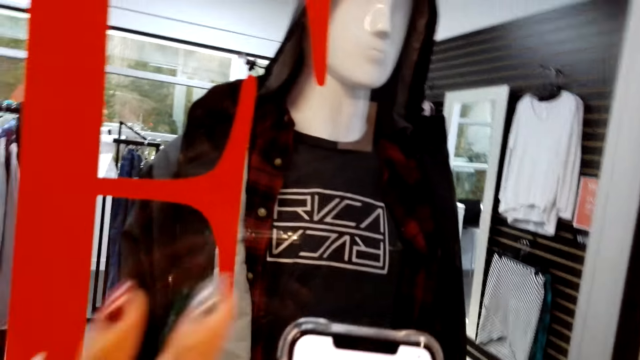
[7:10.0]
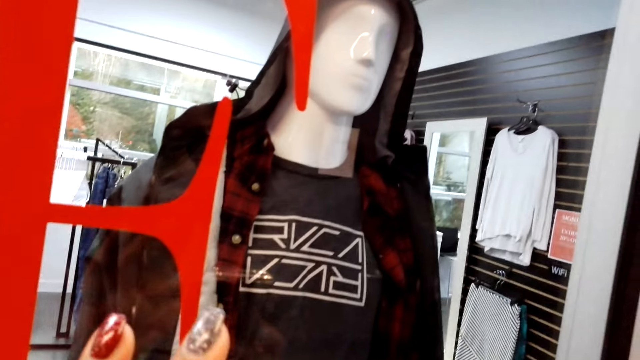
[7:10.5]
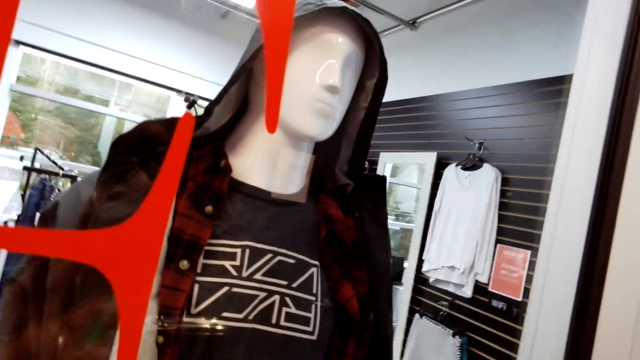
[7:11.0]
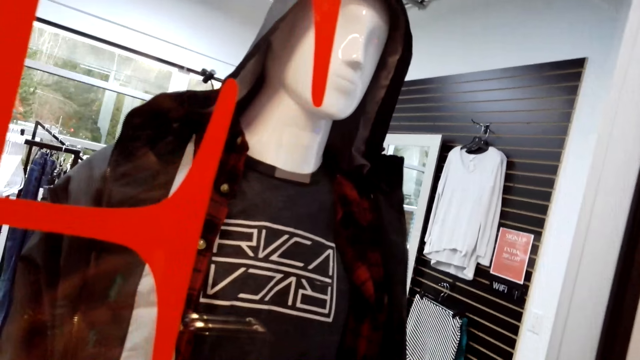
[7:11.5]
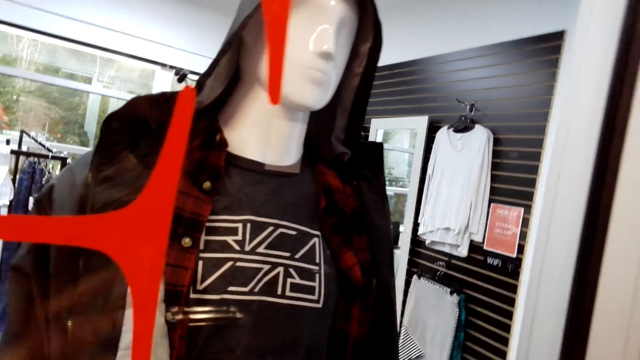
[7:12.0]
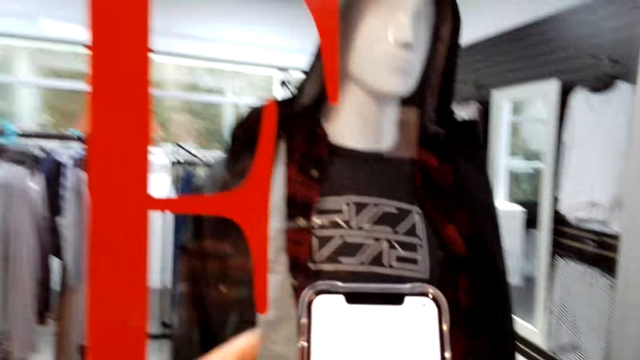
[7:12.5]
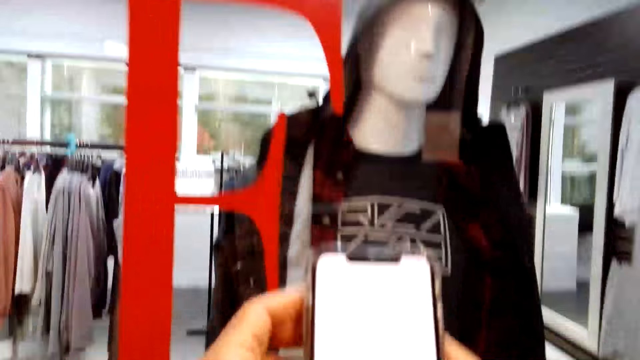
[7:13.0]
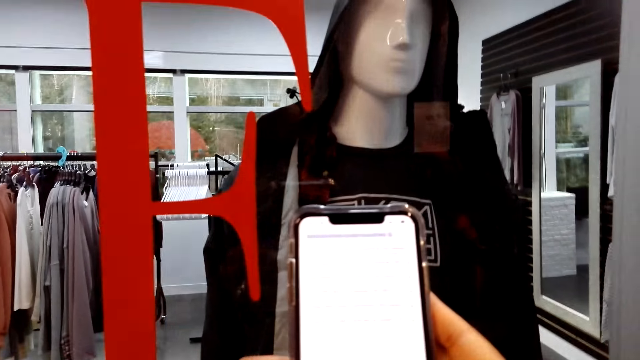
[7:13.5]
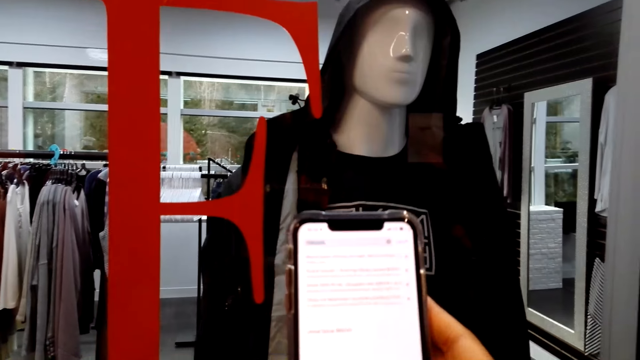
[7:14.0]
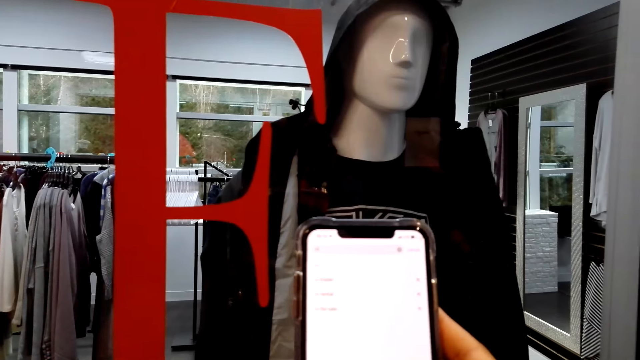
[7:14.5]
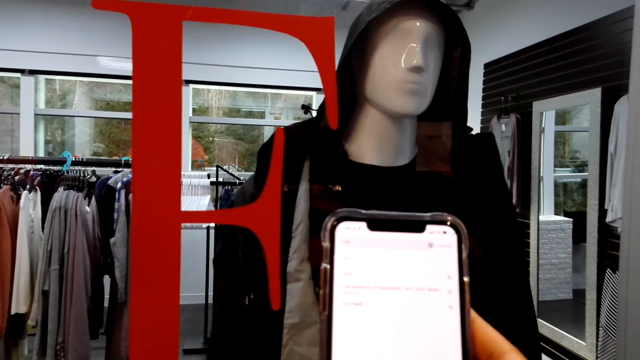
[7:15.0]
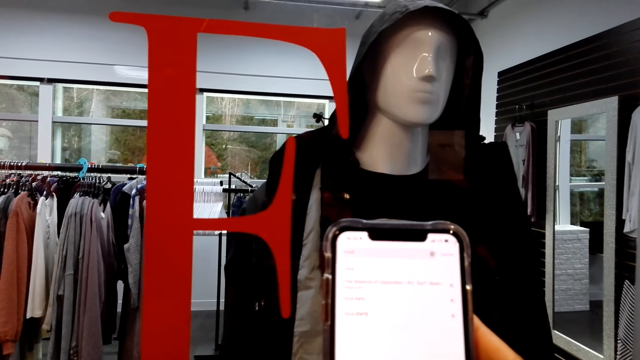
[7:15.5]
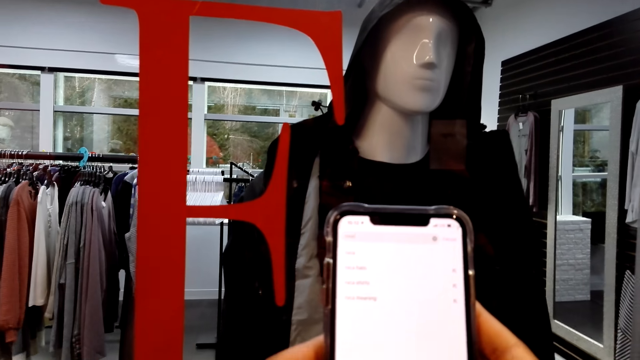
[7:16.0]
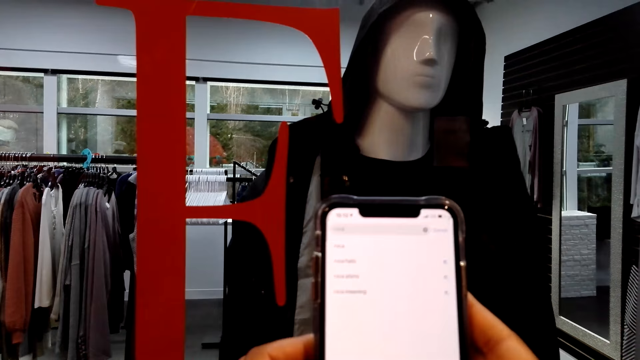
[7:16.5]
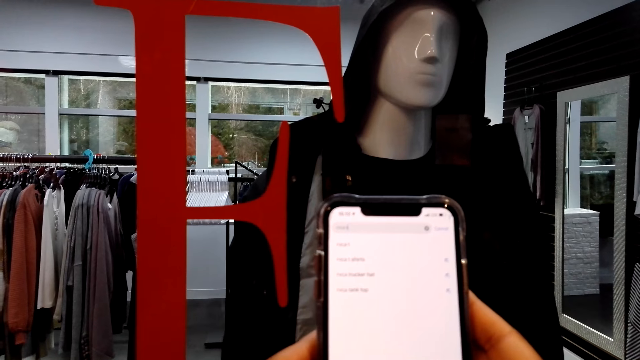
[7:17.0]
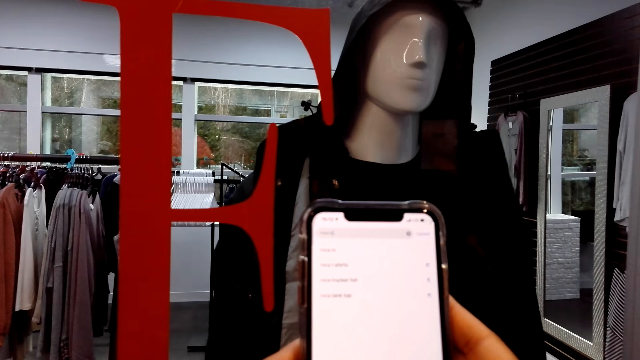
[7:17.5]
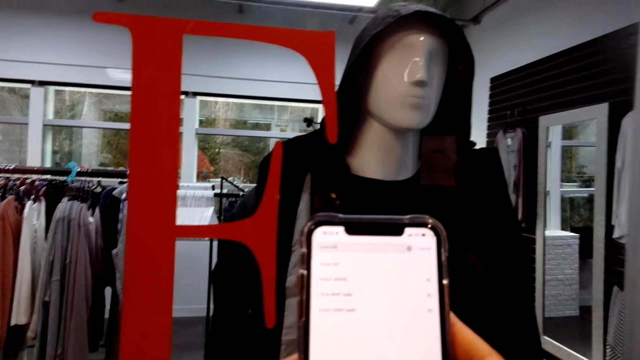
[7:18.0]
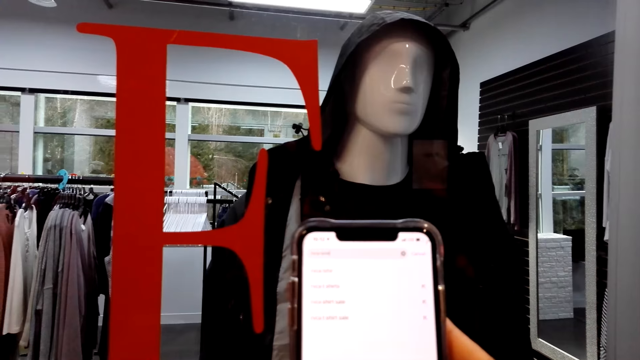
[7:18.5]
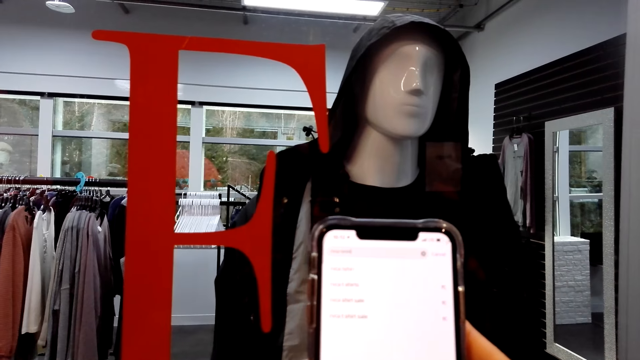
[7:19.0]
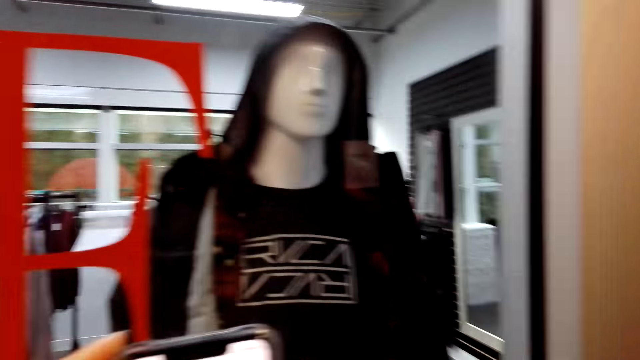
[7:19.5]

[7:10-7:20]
The camera wearer operates a phone.

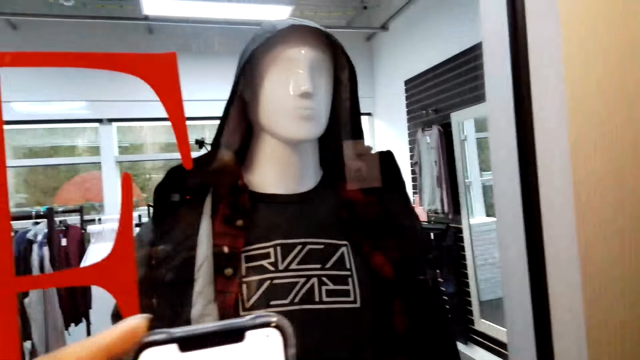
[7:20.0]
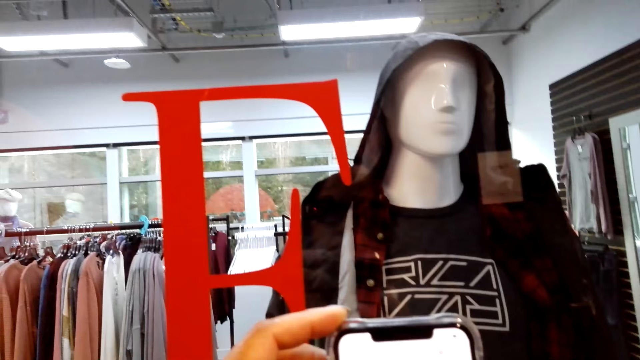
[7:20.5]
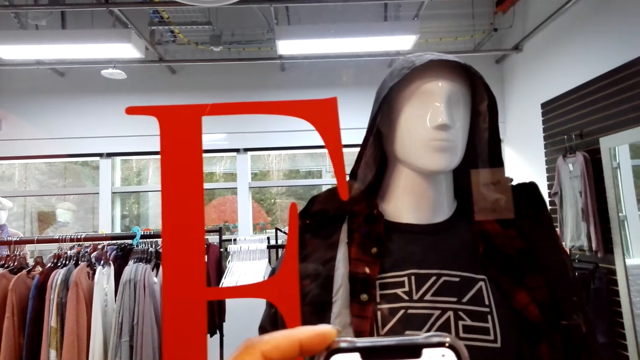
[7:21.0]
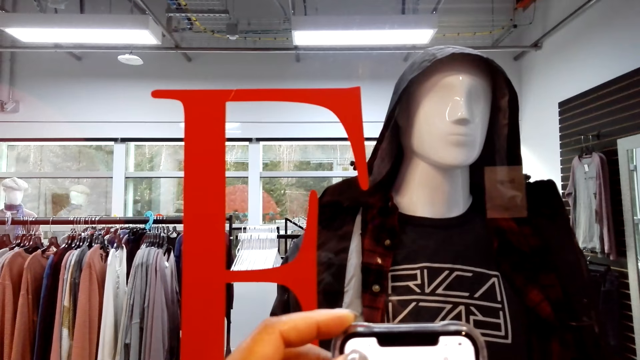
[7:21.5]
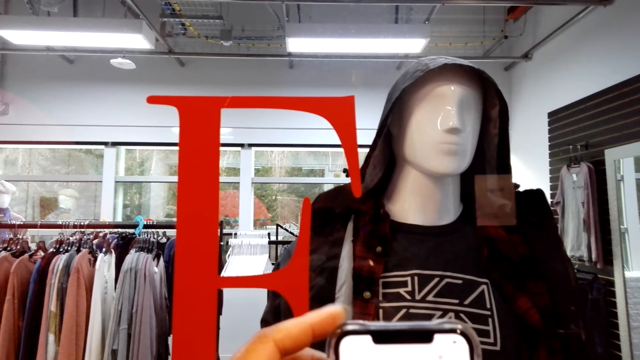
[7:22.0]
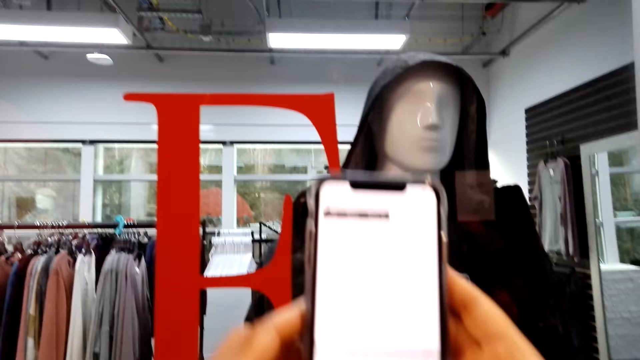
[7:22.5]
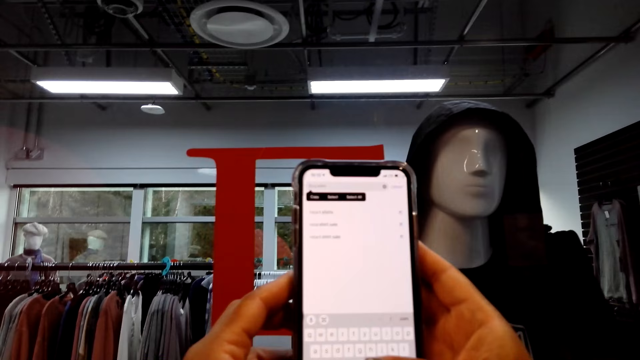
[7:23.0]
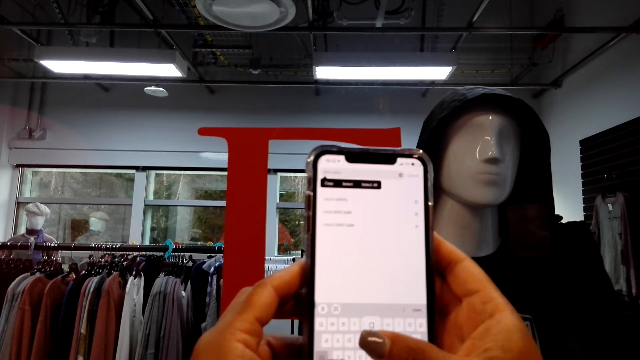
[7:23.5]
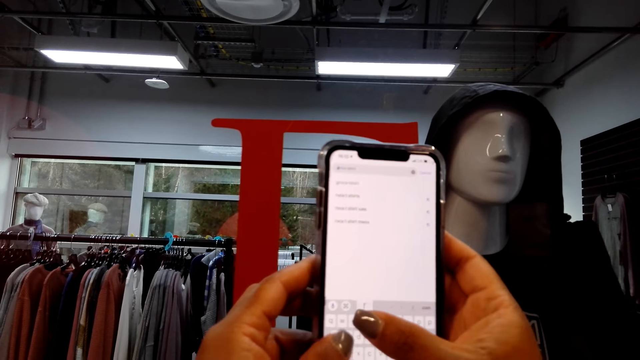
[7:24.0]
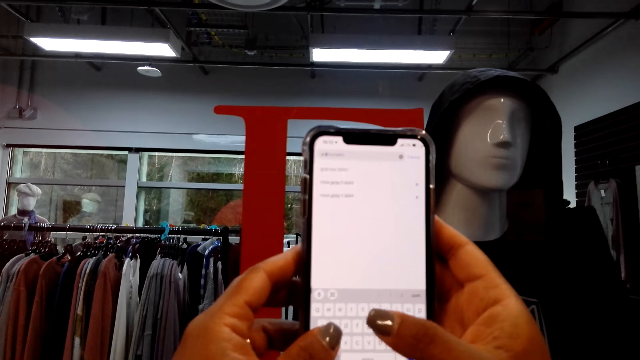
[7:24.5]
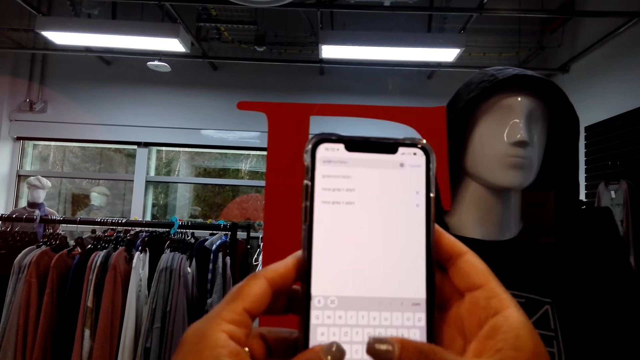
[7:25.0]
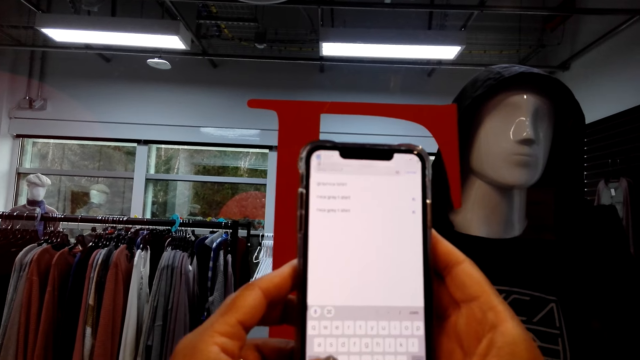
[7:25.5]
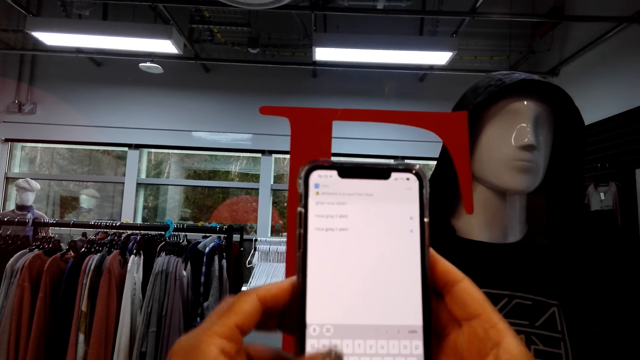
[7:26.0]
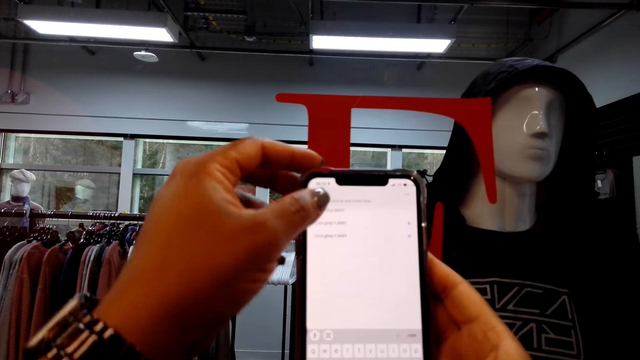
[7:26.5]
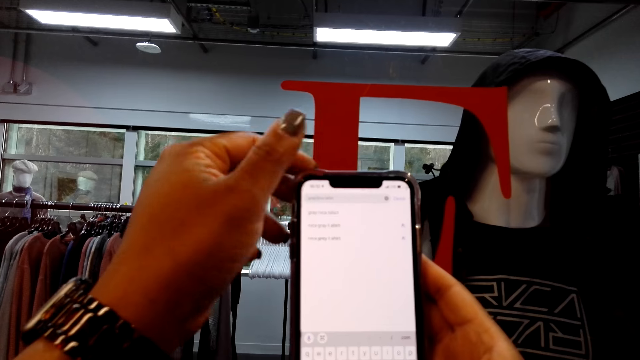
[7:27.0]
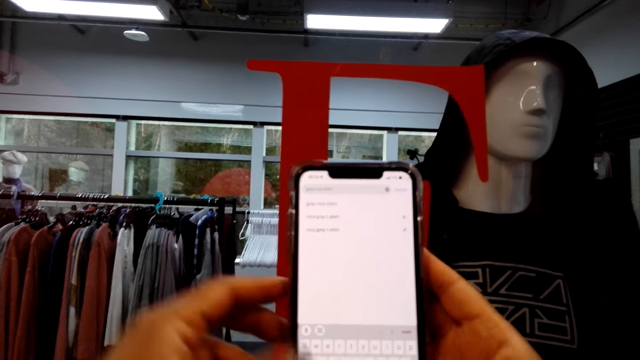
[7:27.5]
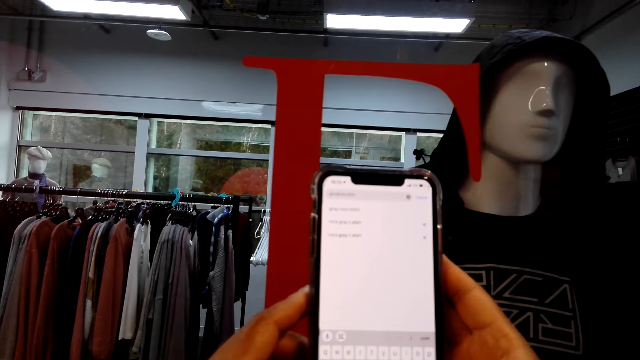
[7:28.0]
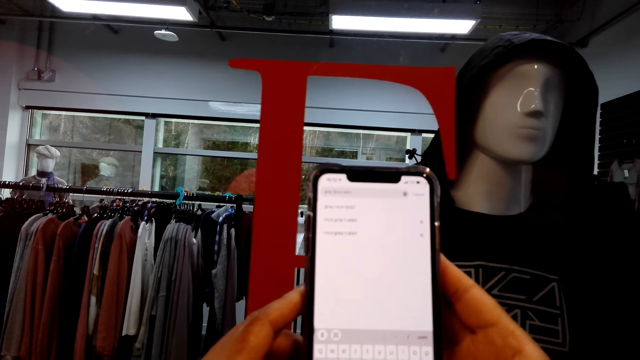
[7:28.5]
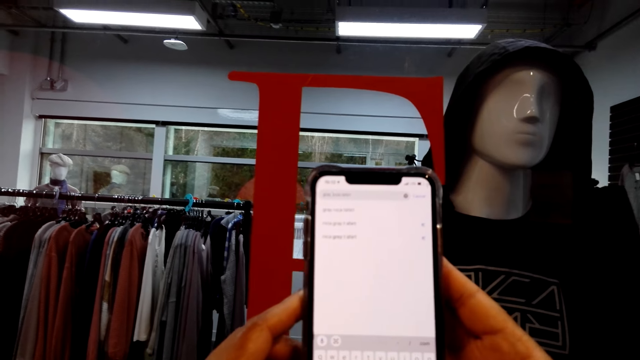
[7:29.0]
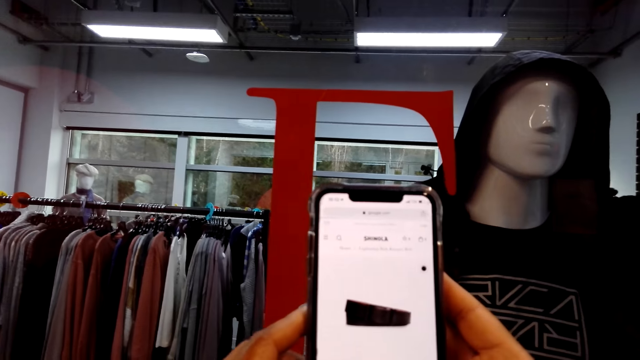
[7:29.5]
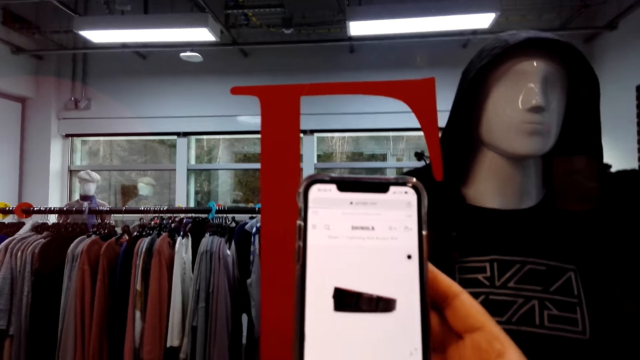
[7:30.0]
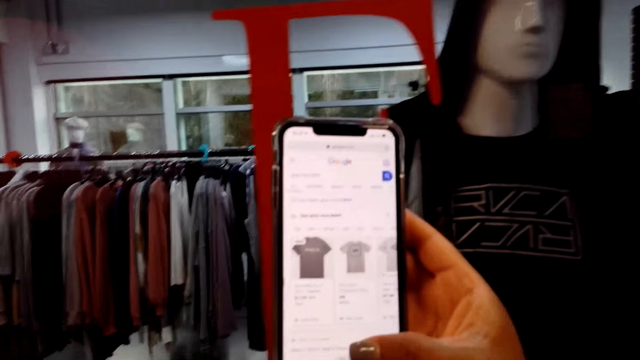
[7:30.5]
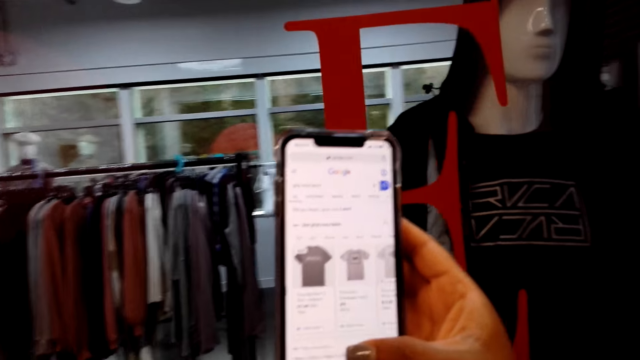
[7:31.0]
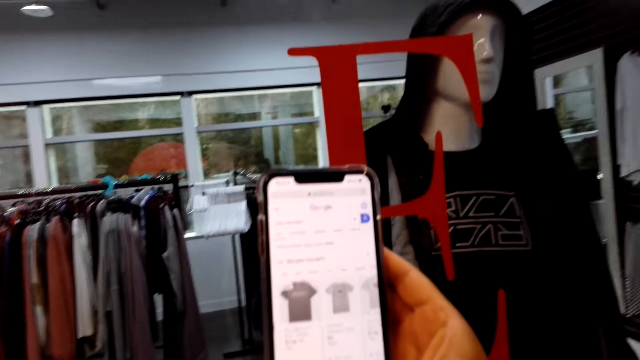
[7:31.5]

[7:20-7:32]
The camera wearer lifts the phone. They operate the phone.
